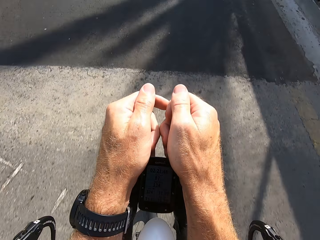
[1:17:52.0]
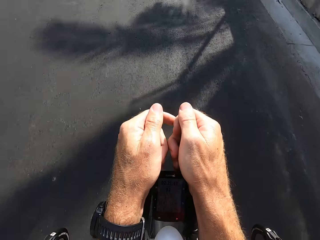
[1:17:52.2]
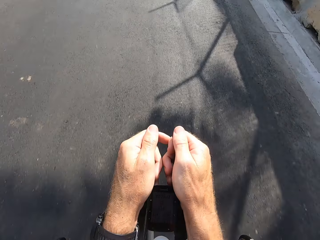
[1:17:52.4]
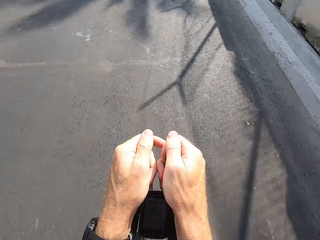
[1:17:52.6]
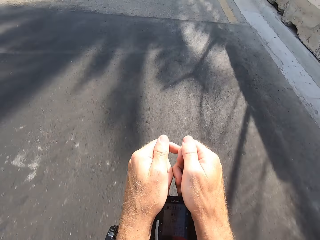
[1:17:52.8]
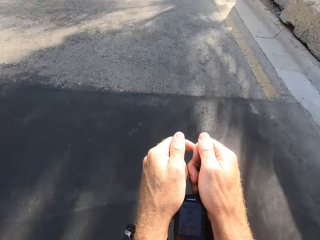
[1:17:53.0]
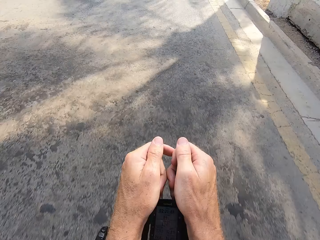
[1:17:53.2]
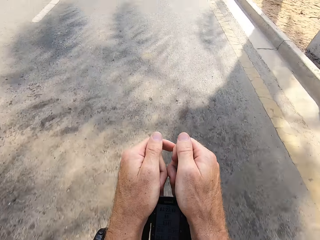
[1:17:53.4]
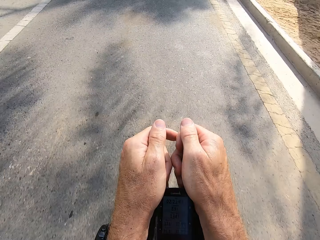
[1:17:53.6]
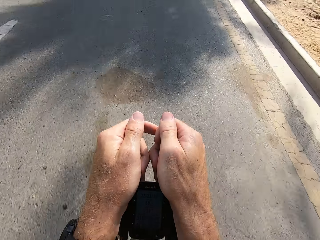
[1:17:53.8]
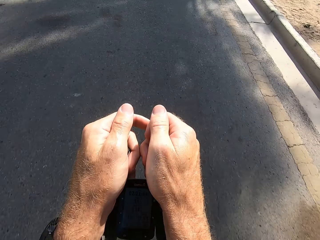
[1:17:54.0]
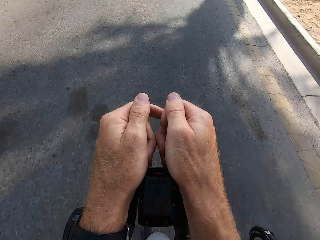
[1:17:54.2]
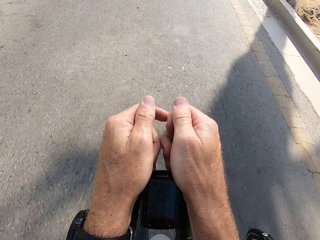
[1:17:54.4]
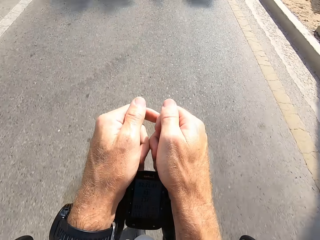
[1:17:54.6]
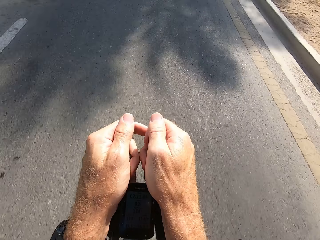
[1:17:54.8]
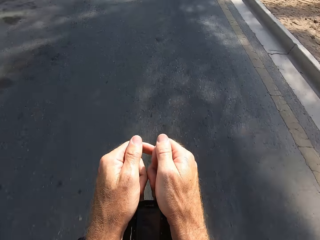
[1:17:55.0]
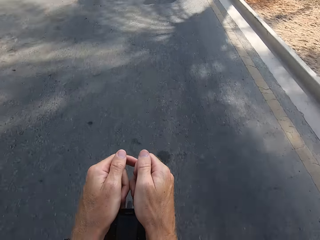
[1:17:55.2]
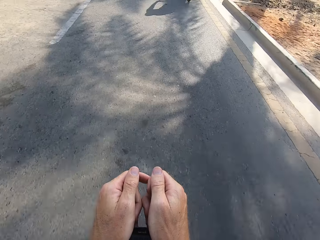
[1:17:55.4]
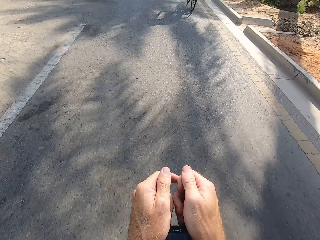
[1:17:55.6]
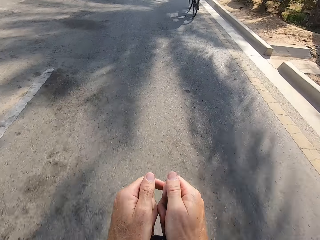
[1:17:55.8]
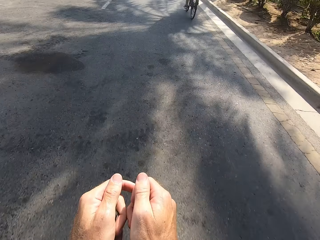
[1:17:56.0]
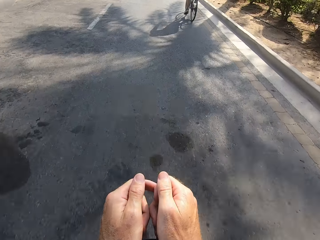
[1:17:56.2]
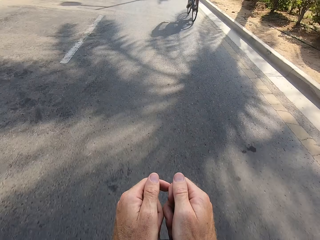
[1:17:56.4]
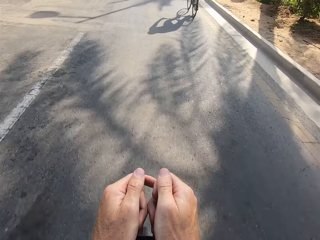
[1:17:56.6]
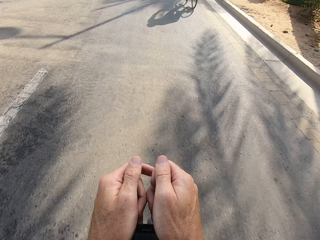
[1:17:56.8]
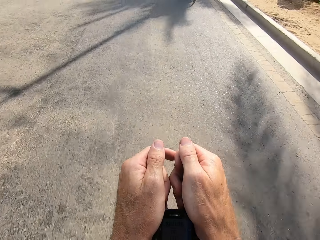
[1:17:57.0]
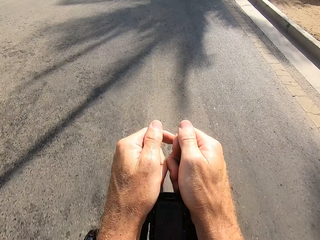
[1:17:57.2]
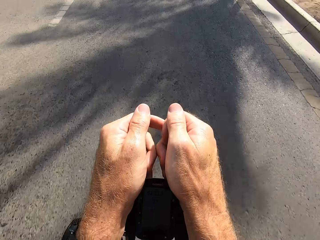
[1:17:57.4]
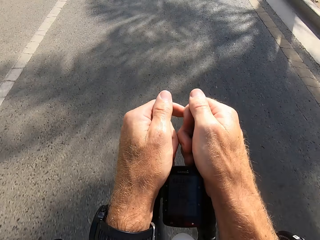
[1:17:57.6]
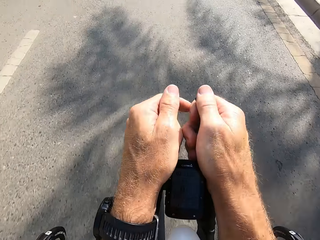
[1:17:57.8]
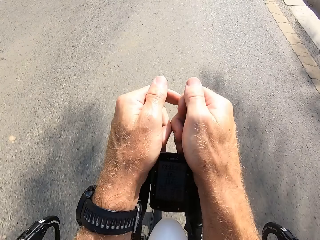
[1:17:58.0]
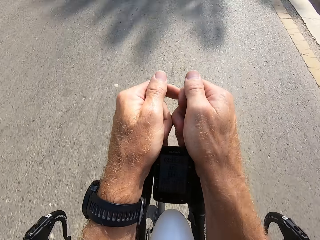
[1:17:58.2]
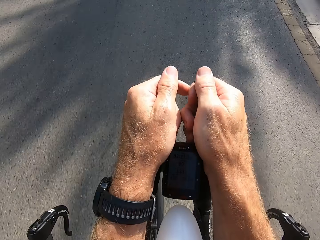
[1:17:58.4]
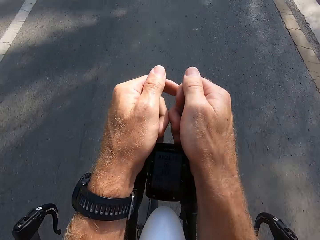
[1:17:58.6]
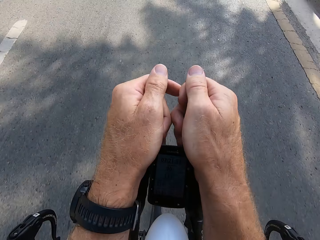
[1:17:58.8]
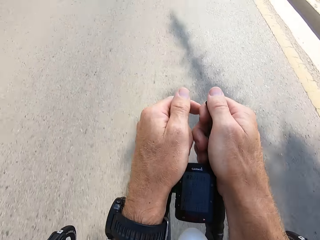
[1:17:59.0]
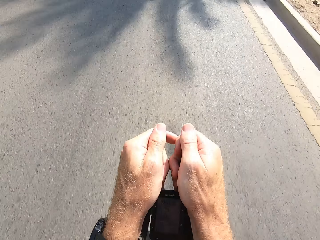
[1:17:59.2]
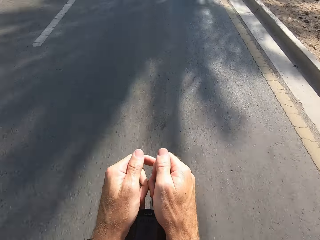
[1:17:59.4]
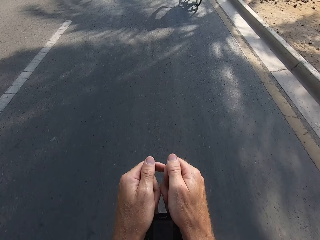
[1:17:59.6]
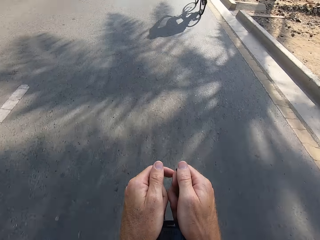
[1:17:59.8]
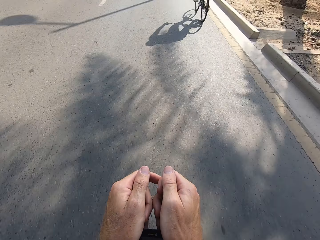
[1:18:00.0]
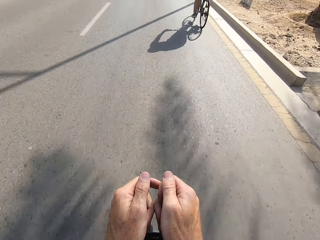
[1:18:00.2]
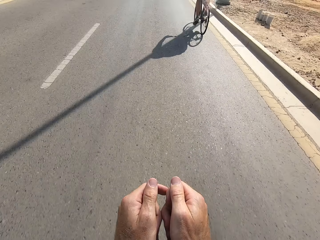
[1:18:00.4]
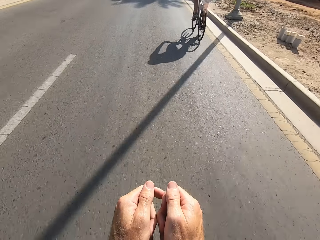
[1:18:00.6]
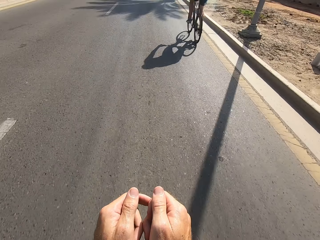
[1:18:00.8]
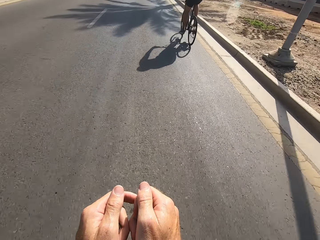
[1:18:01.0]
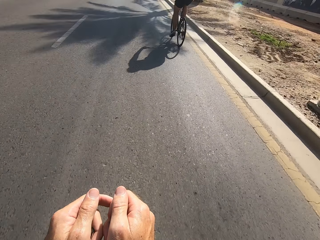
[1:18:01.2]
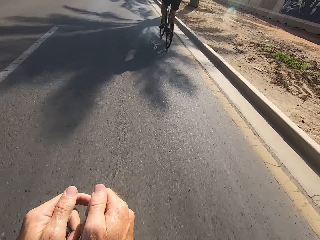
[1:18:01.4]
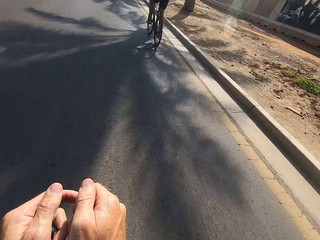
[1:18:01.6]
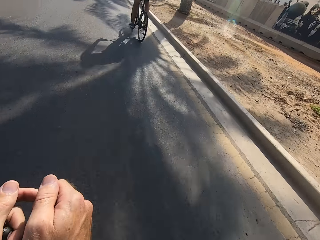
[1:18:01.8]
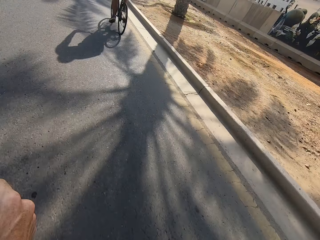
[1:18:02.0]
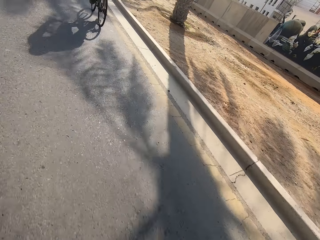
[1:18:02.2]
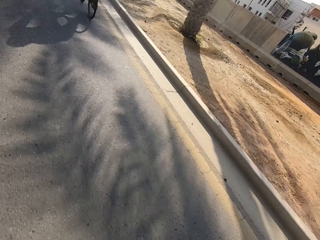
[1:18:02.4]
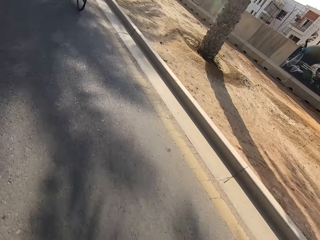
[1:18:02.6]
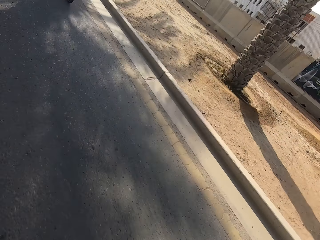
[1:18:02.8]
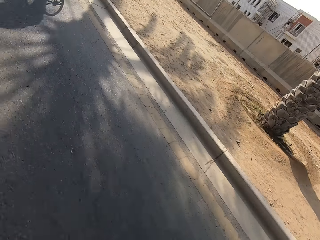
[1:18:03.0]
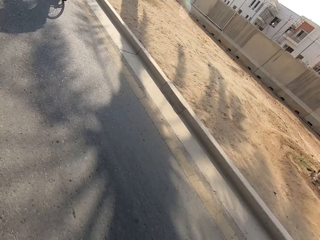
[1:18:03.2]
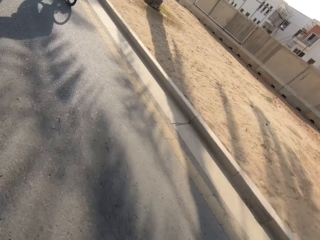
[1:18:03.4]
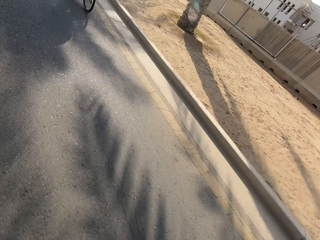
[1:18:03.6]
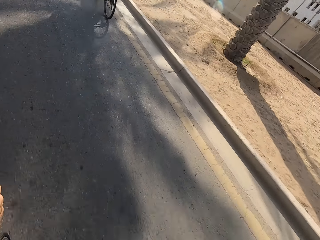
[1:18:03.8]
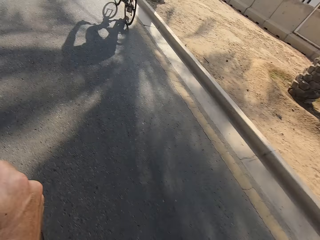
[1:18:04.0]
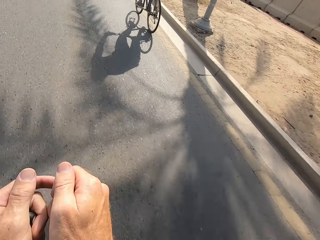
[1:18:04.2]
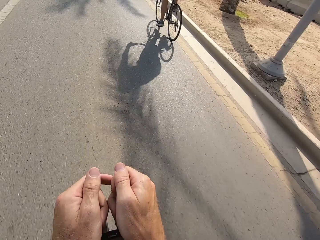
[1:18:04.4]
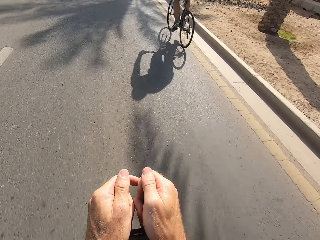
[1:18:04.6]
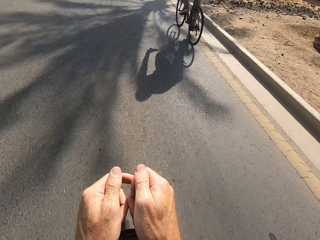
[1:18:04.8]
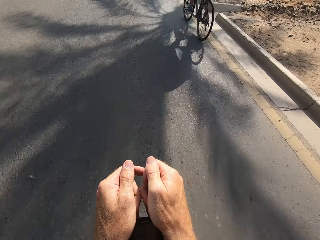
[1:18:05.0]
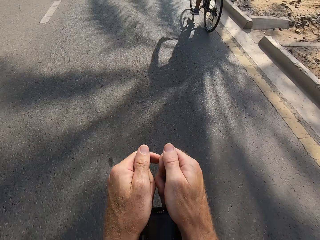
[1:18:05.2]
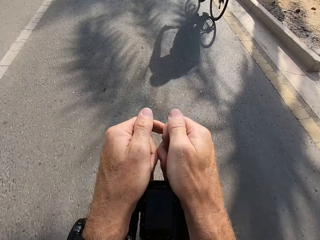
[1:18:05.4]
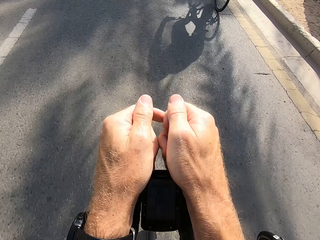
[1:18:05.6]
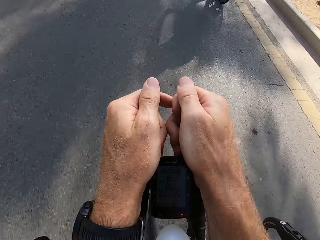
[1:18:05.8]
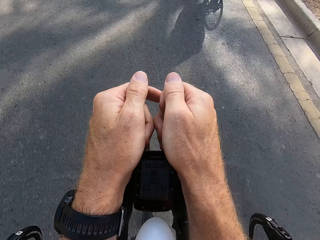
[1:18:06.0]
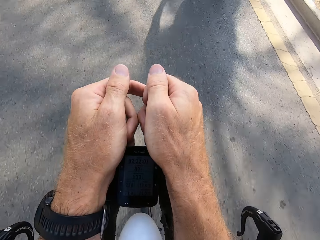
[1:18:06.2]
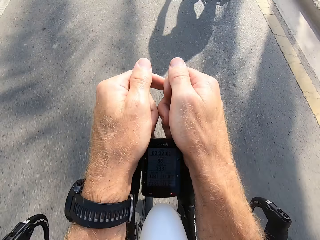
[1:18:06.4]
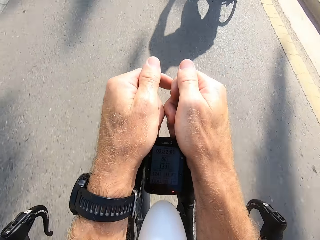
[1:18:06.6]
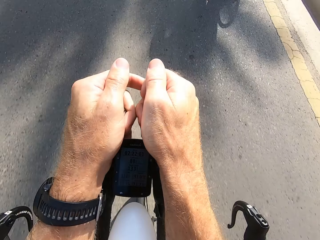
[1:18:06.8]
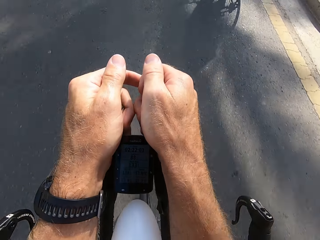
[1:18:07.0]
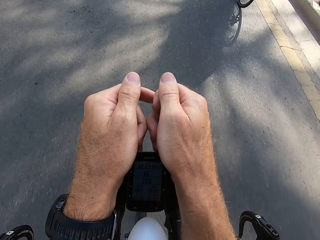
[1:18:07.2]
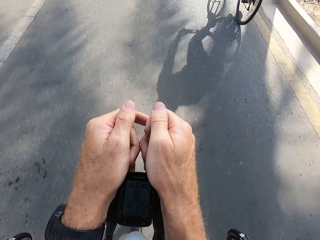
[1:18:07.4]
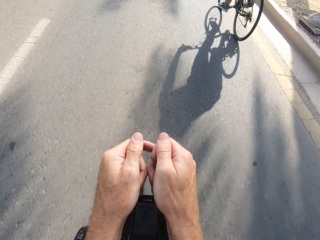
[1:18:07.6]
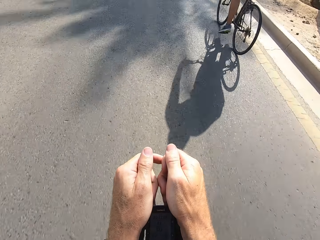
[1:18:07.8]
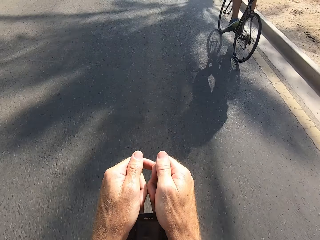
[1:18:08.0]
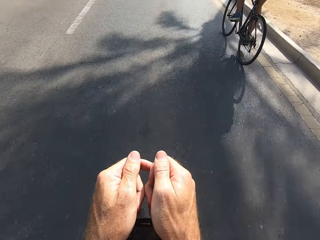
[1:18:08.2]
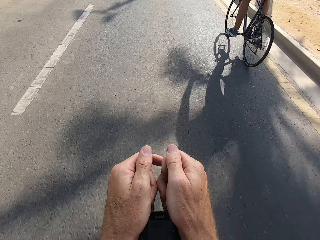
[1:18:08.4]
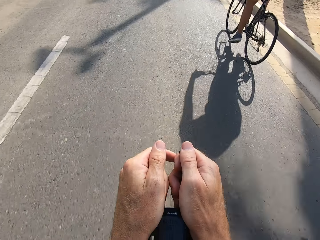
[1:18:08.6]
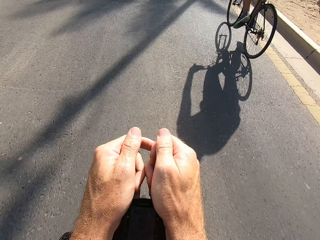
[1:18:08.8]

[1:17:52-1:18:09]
A man cycles. The camera wearer cycles.
